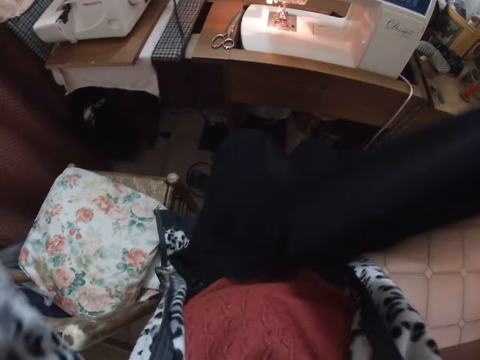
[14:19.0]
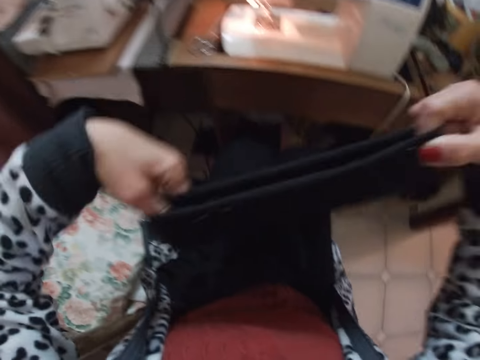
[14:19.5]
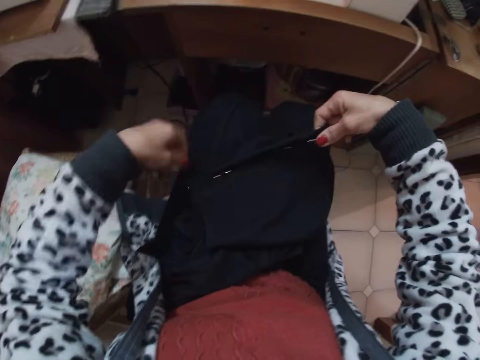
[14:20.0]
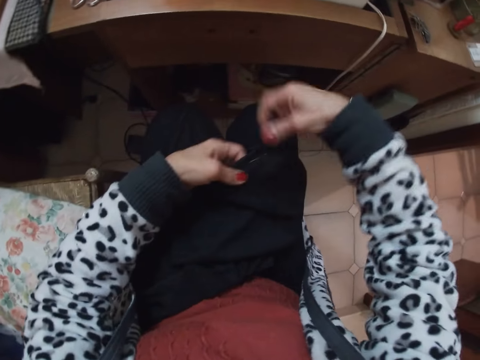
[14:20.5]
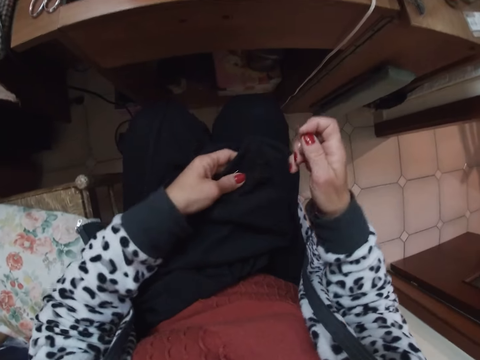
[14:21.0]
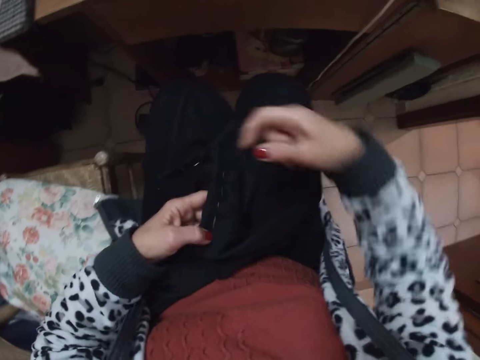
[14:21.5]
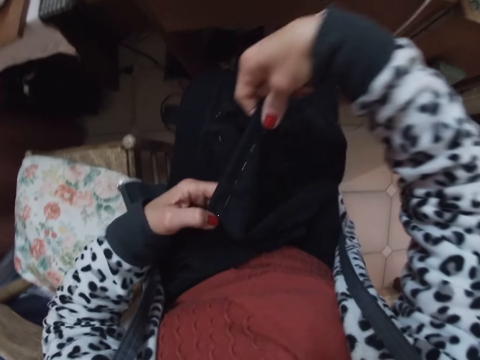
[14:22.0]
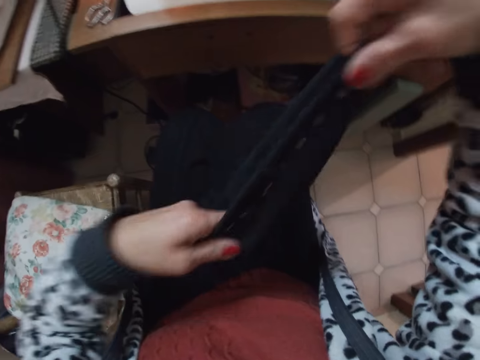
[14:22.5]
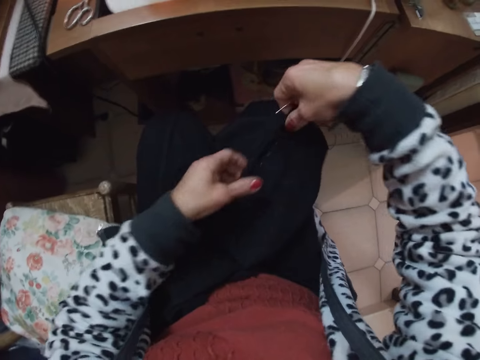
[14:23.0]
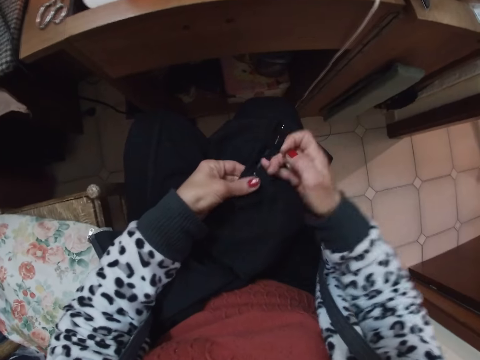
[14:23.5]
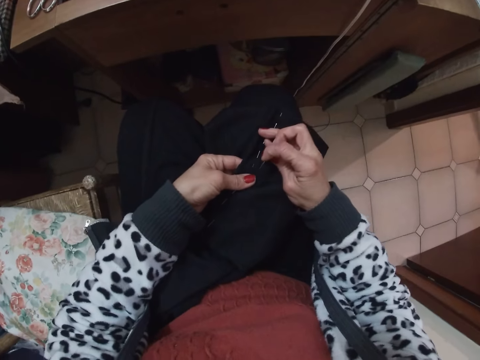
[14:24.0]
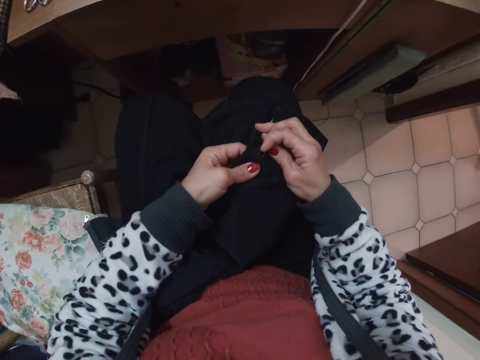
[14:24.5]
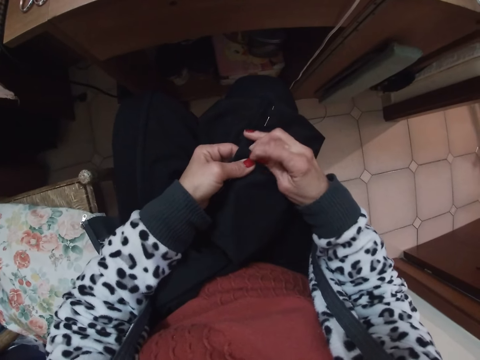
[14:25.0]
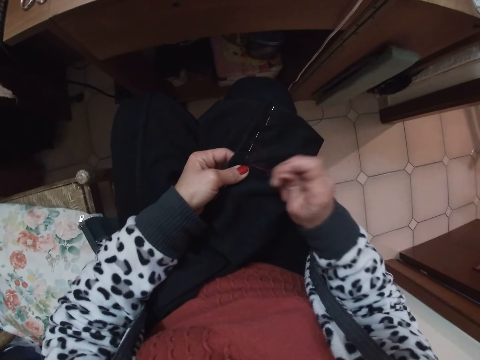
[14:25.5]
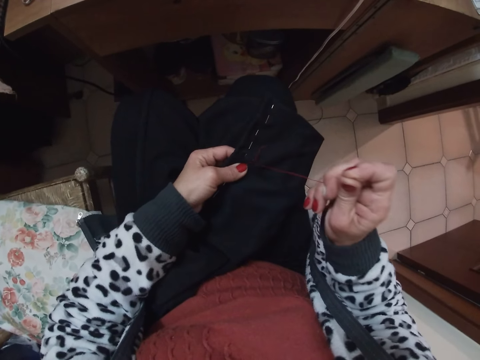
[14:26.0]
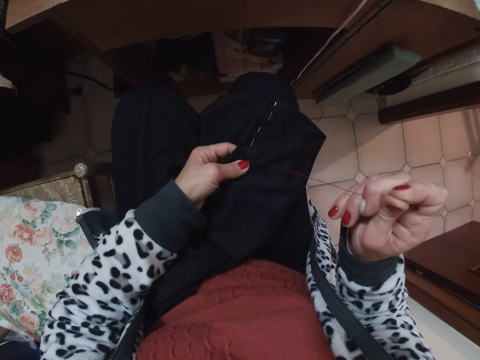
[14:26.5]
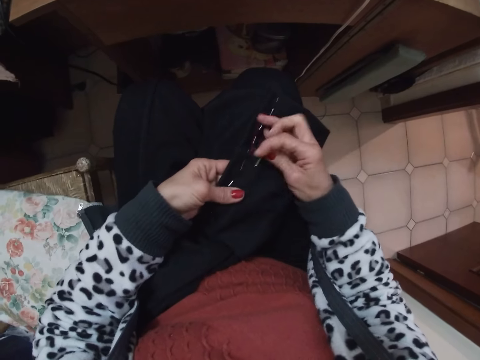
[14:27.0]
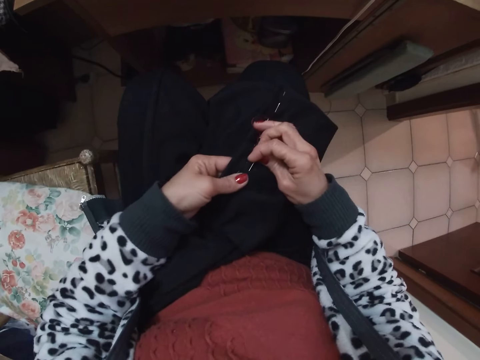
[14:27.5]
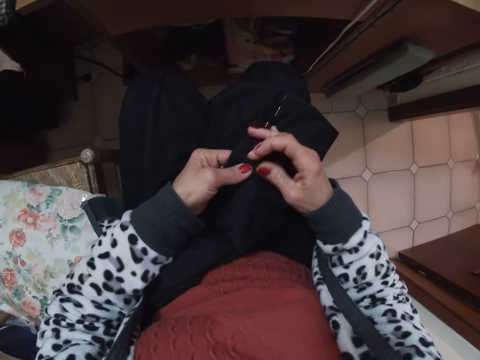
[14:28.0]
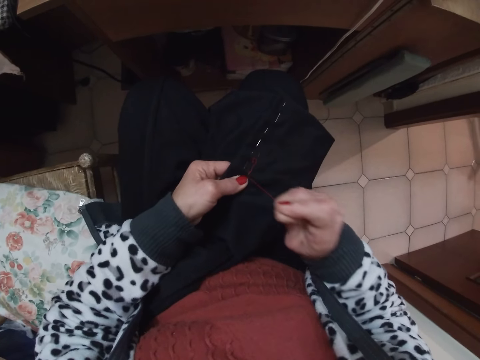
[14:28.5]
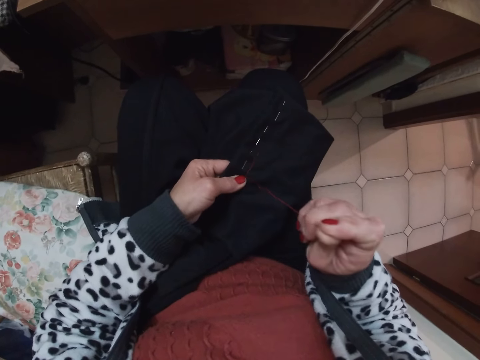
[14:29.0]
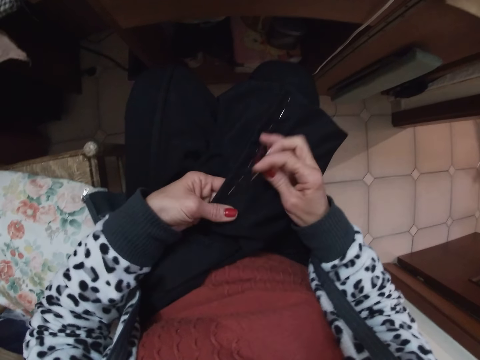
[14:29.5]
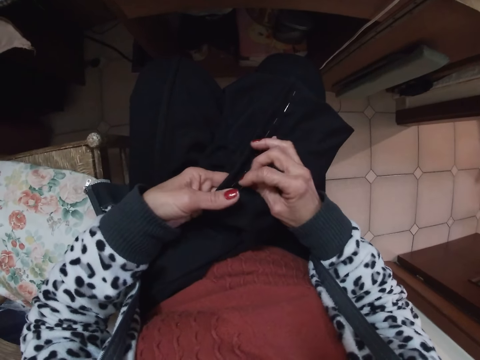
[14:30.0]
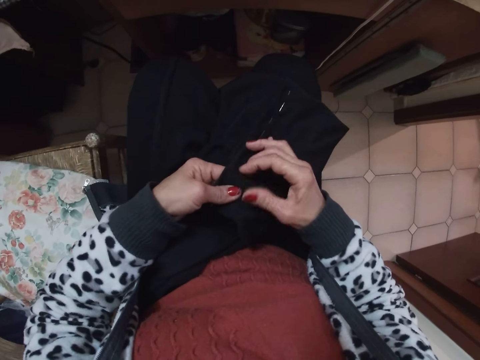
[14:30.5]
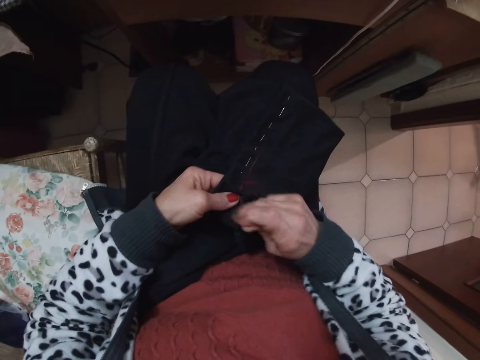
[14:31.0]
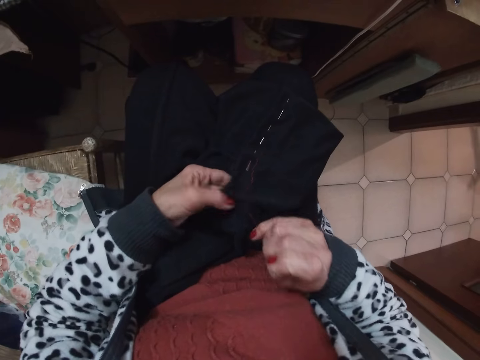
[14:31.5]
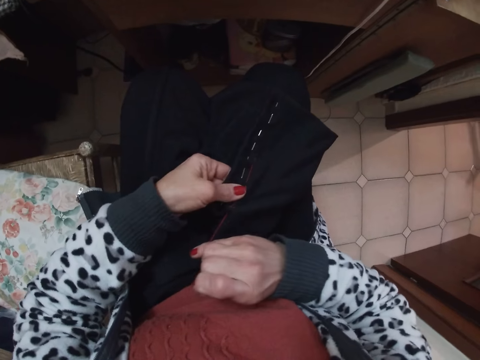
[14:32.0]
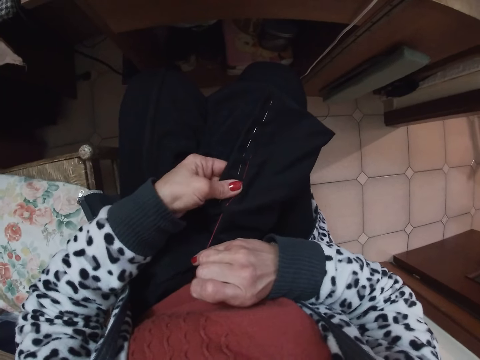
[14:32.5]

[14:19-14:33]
The camera wearer puts the garment on the lap. She removes a hand from the garment. She holds the garment. She removes a hand from the garment. She holds the garment. She lifts the garment. She puts the garment on the lap. She holds the garment. She removes a hand from the garment. She sews the material with her hand.

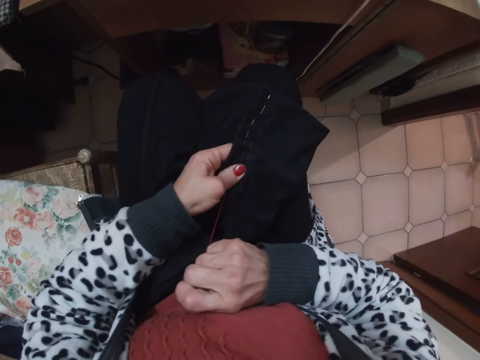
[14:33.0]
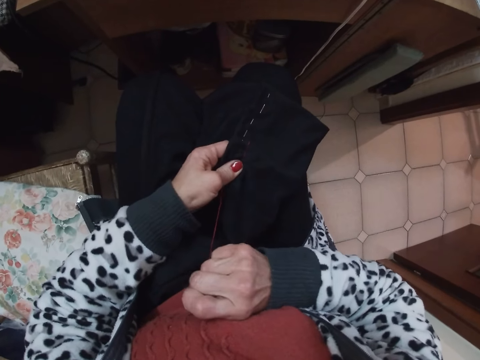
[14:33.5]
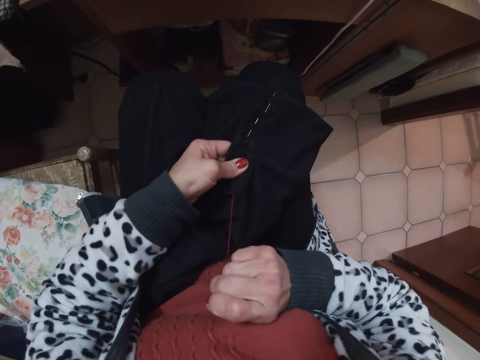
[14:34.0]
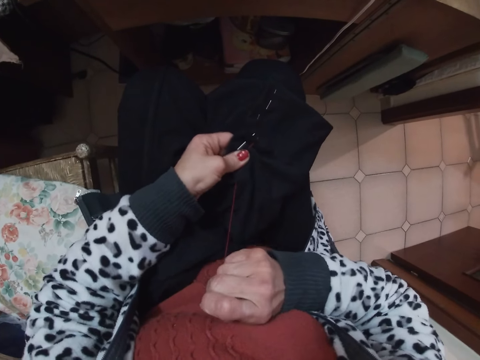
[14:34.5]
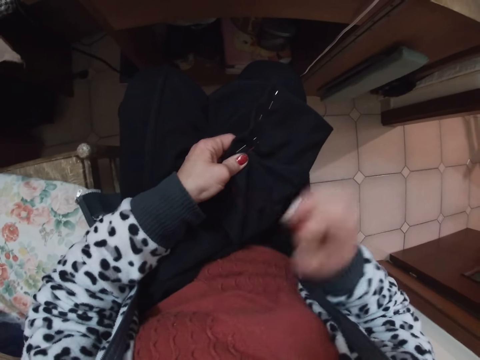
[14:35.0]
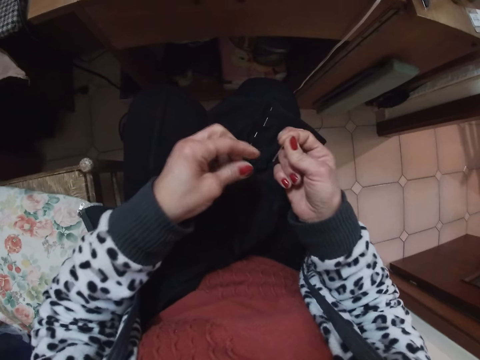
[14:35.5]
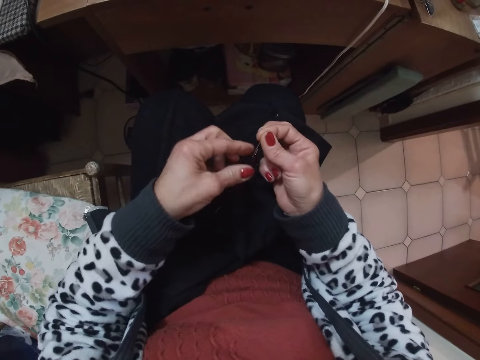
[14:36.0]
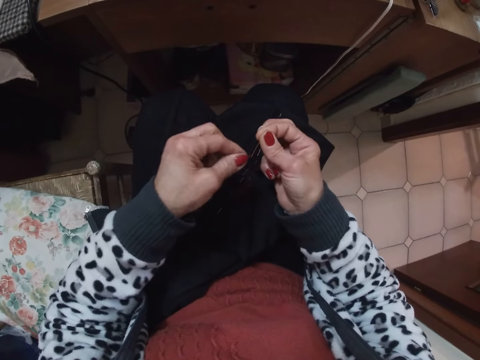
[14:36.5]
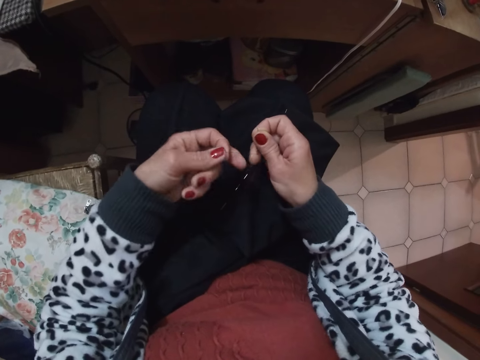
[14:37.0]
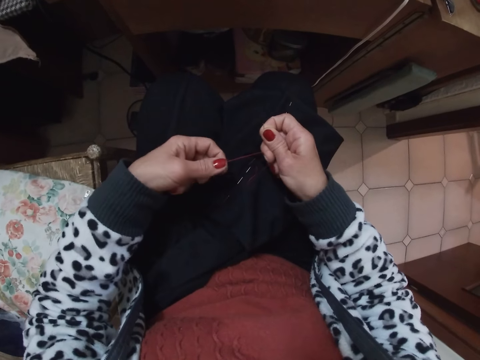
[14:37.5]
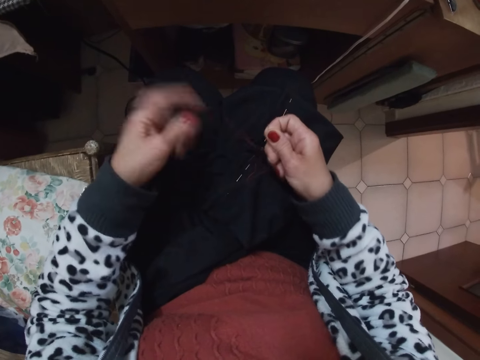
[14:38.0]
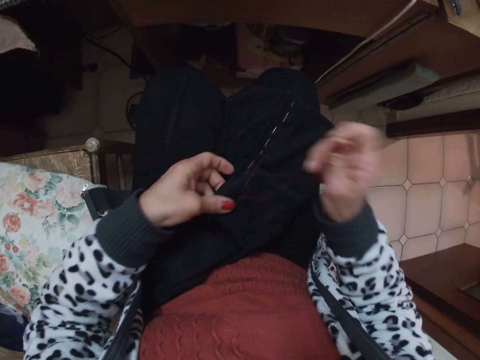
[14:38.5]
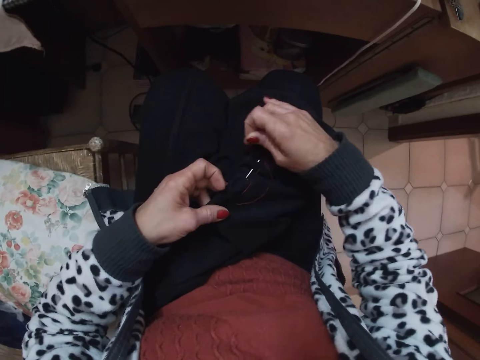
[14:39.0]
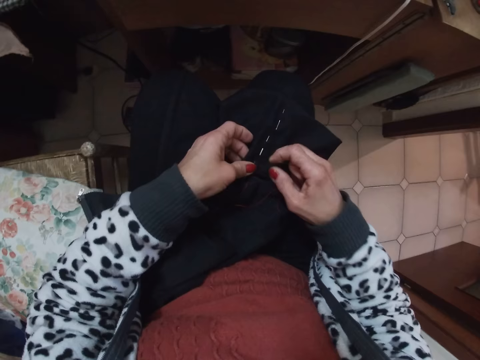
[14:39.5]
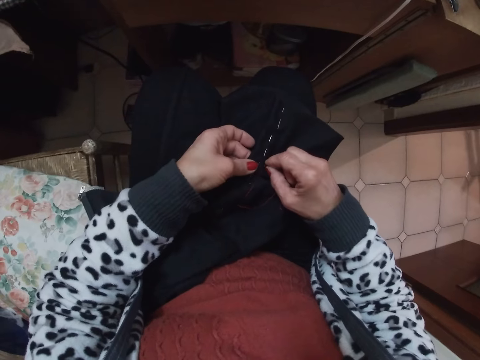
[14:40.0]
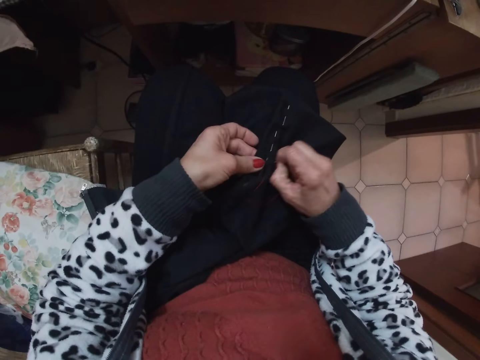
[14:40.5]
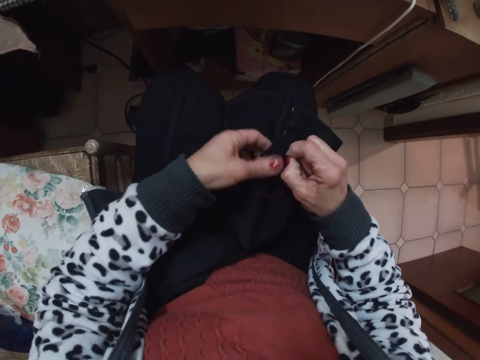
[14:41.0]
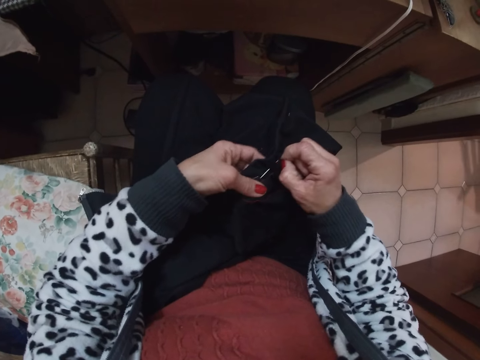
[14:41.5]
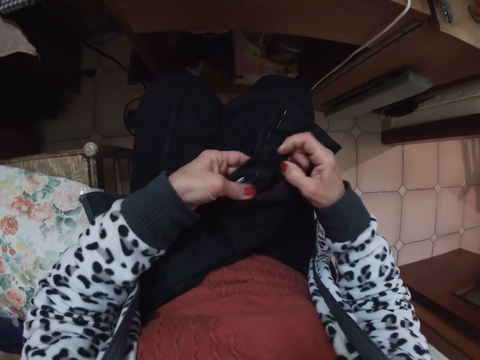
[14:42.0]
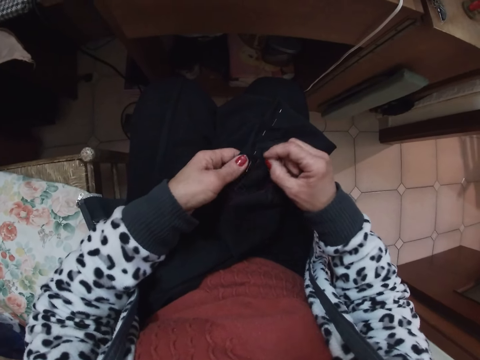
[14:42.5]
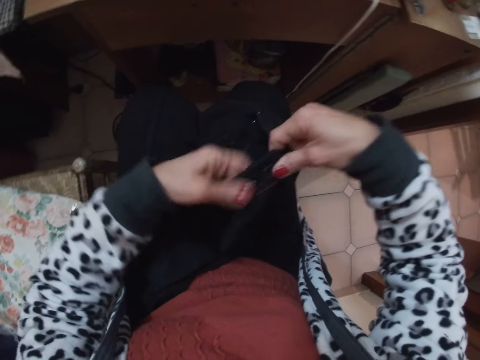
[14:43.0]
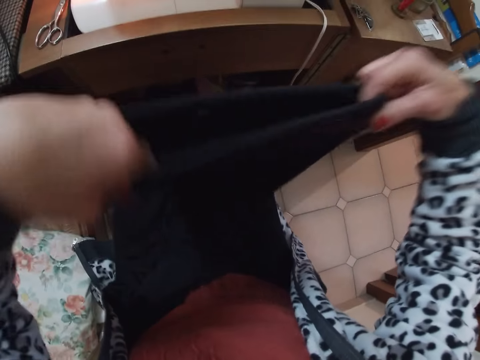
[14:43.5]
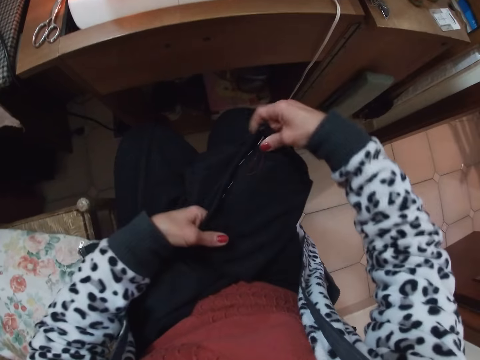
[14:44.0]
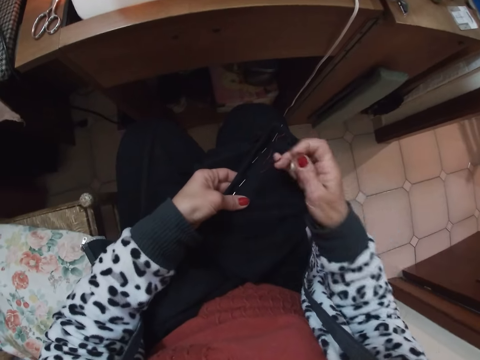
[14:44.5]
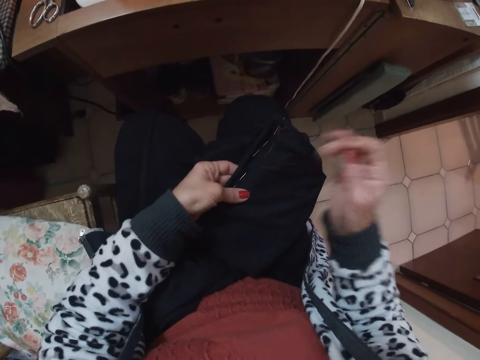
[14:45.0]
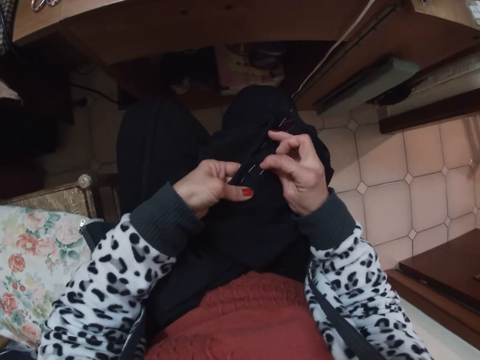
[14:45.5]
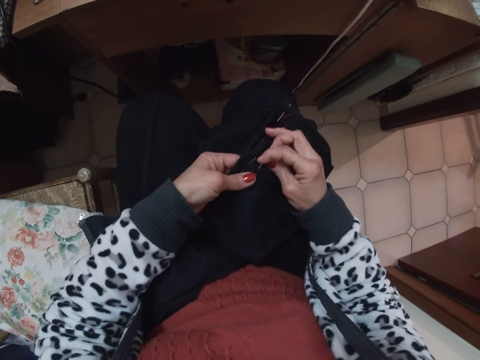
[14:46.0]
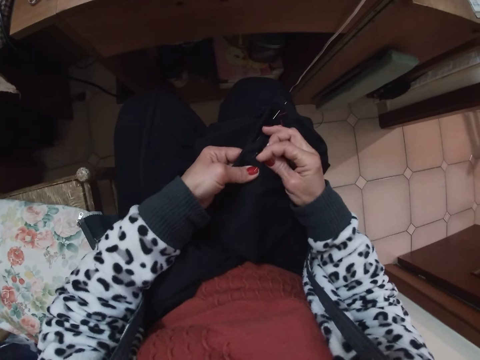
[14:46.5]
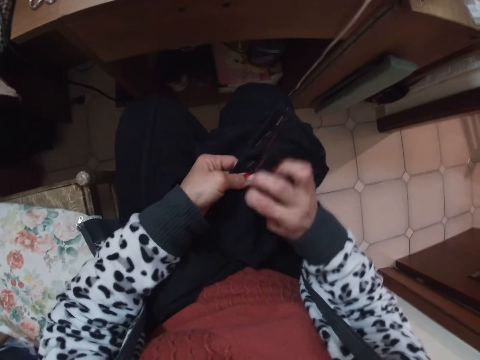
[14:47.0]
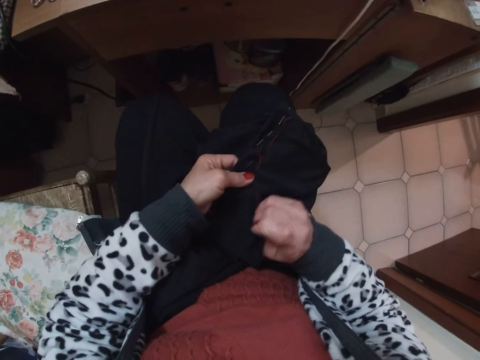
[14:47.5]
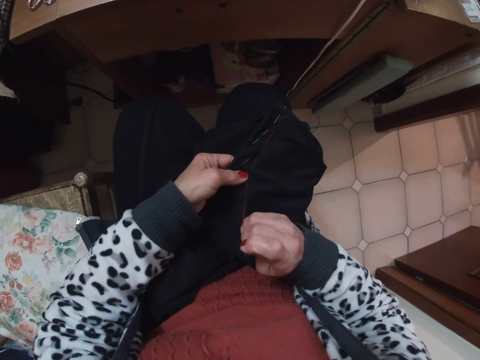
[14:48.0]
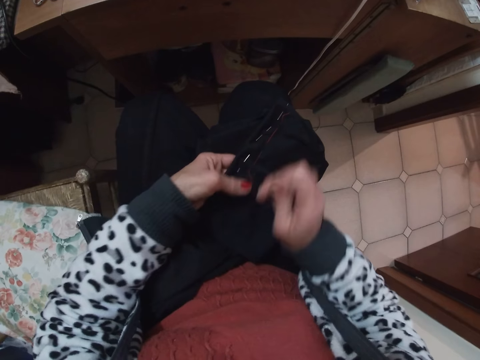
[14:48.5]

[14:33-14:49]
The camera wearer pulls the garment. They remove a hand from the garment. They pull the thread. They release the thread. They hold the garment. They touch the garment. They remove a hand from the garment. They hold the garment. They pull the thread. They remove a hand from the garment. They hold the garment. They remove a hand from the thread. They lift the garment. They put the garment on the lap. They remove a hand from the garment. They hold the garment. They move the needle. They hem.
